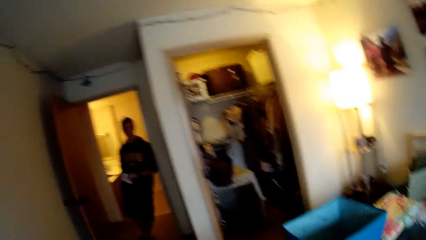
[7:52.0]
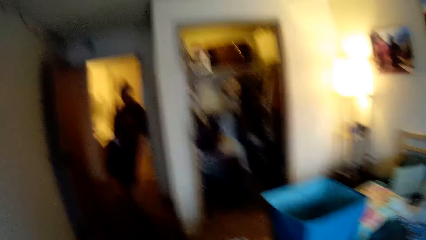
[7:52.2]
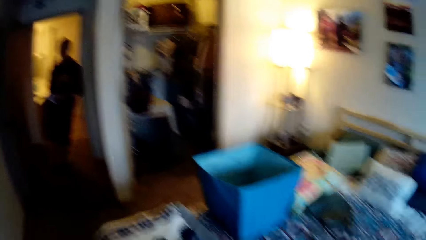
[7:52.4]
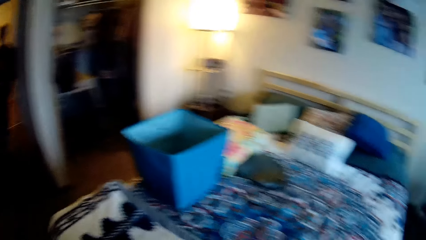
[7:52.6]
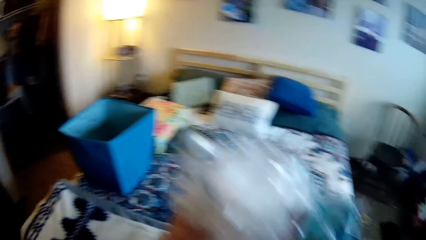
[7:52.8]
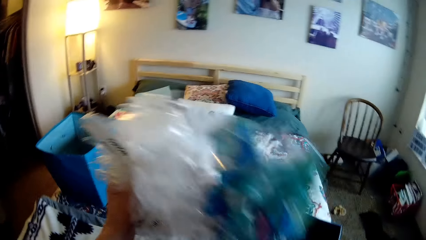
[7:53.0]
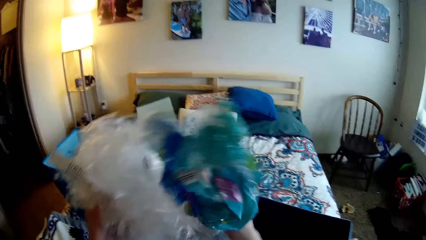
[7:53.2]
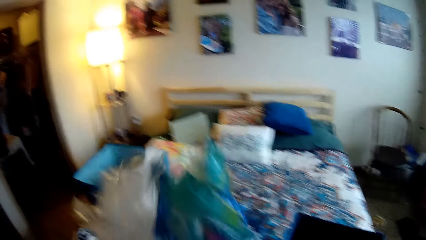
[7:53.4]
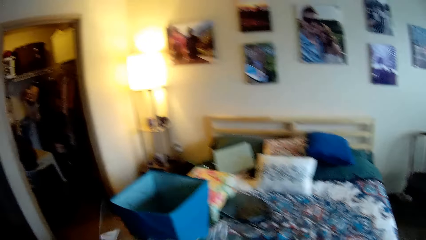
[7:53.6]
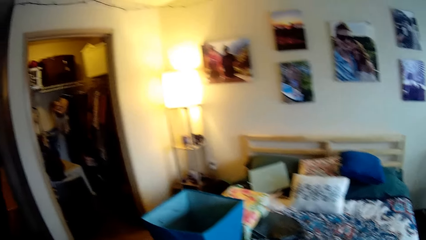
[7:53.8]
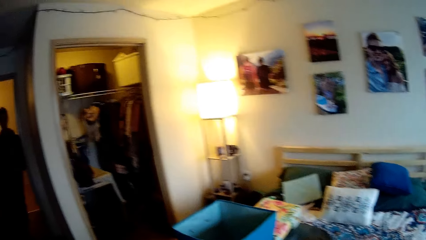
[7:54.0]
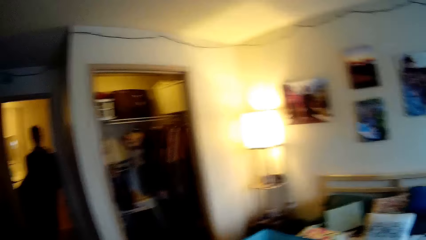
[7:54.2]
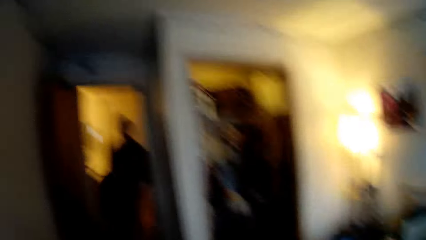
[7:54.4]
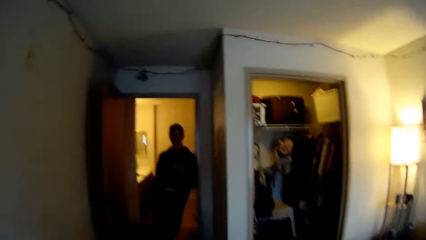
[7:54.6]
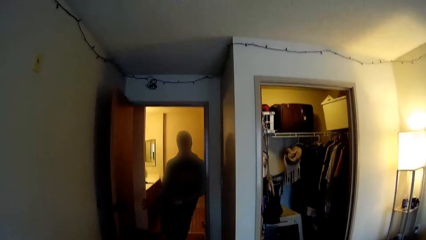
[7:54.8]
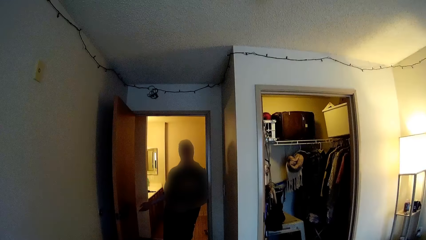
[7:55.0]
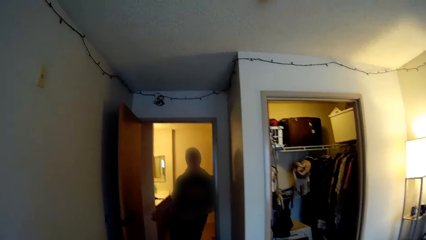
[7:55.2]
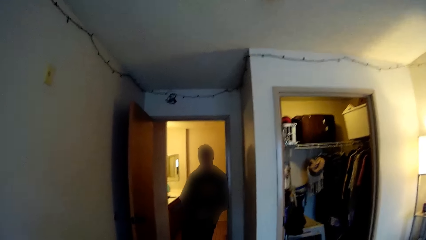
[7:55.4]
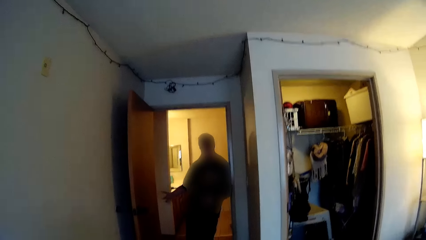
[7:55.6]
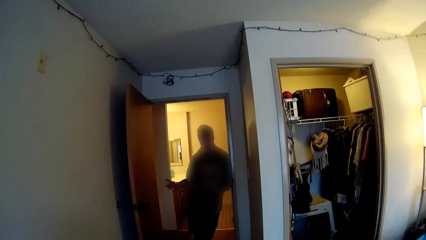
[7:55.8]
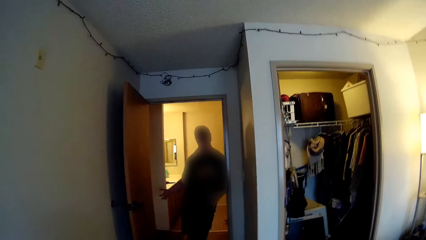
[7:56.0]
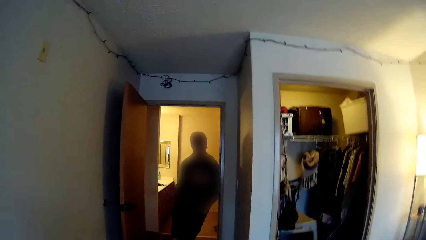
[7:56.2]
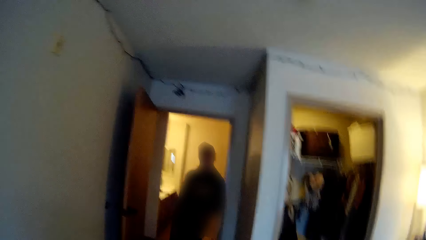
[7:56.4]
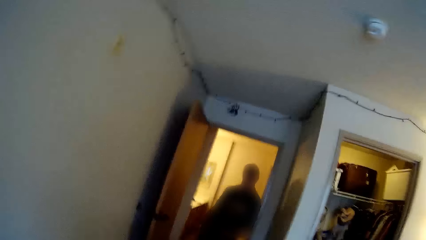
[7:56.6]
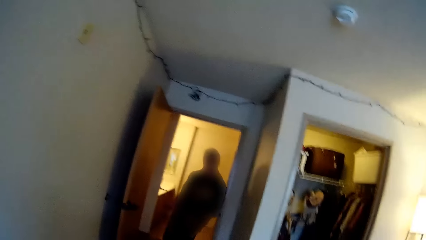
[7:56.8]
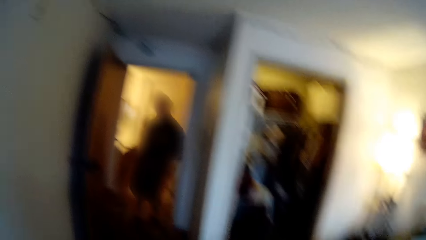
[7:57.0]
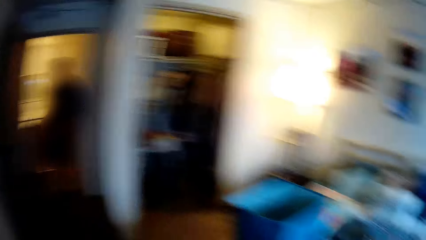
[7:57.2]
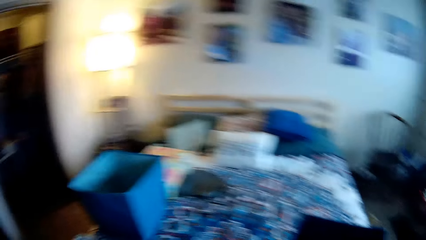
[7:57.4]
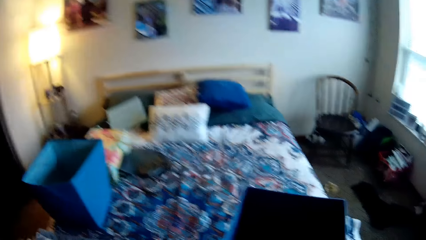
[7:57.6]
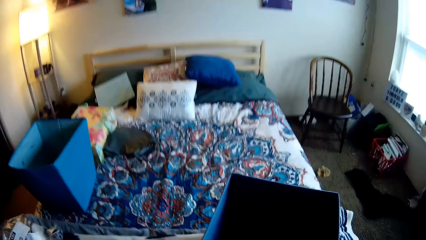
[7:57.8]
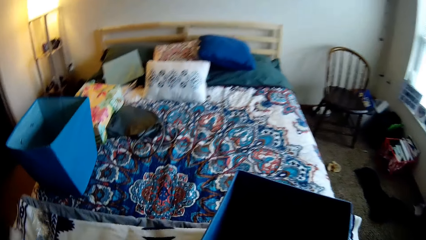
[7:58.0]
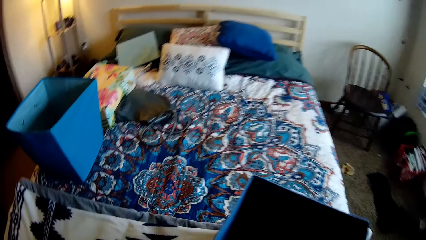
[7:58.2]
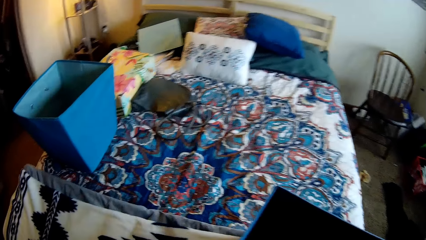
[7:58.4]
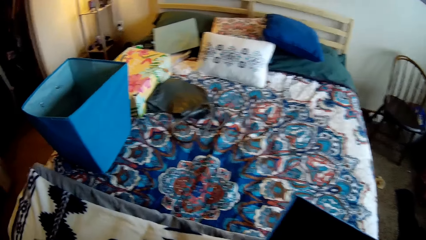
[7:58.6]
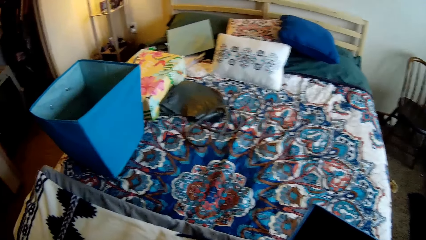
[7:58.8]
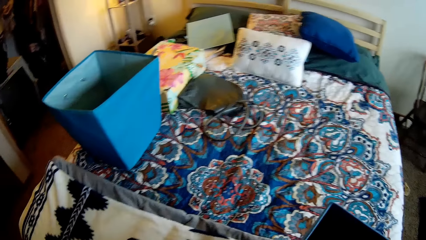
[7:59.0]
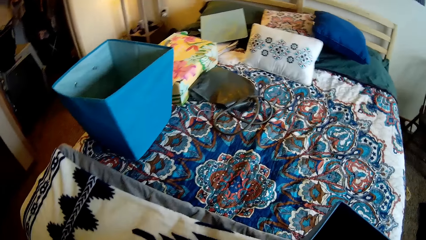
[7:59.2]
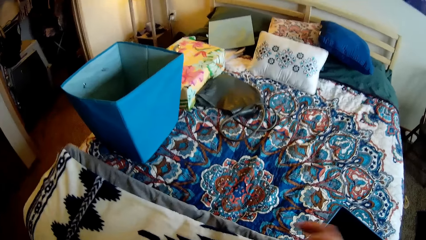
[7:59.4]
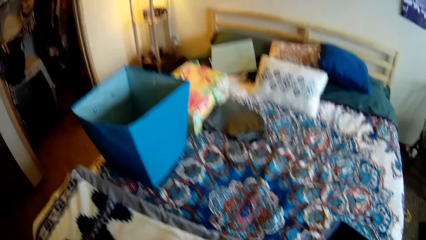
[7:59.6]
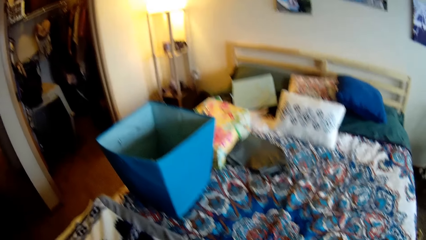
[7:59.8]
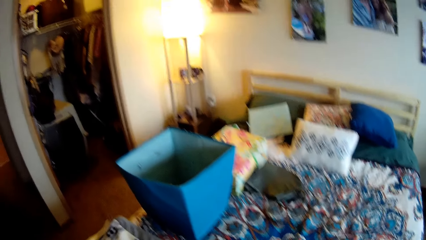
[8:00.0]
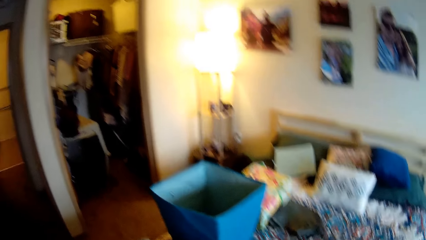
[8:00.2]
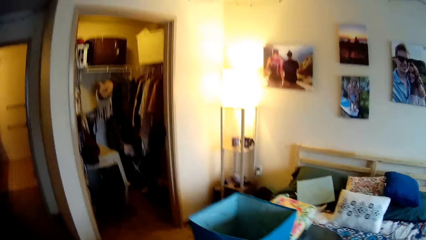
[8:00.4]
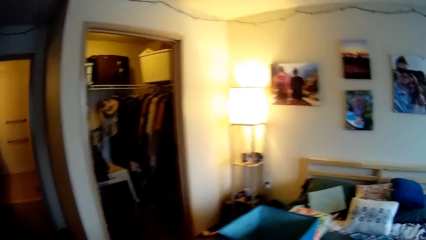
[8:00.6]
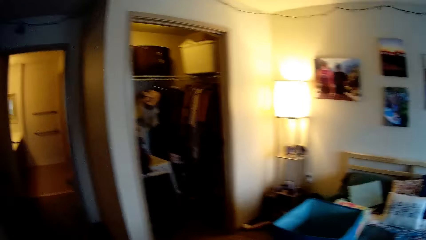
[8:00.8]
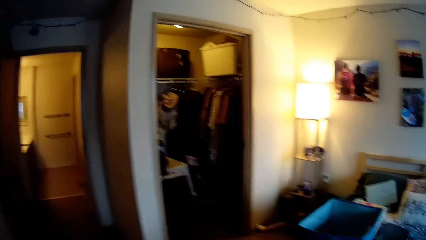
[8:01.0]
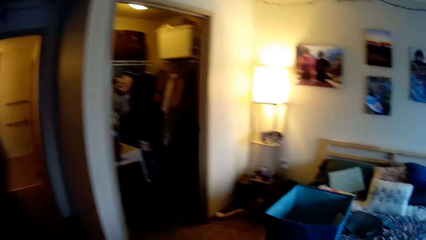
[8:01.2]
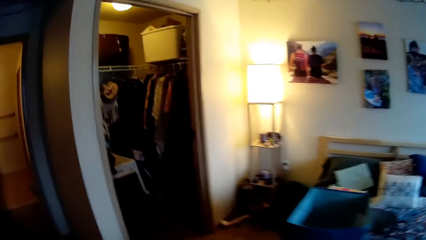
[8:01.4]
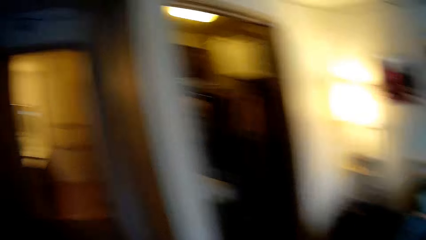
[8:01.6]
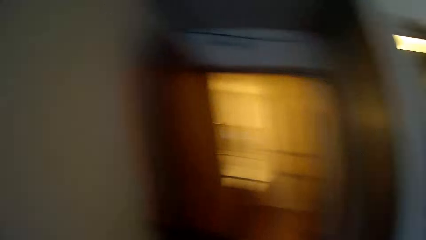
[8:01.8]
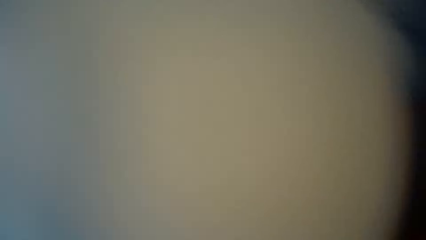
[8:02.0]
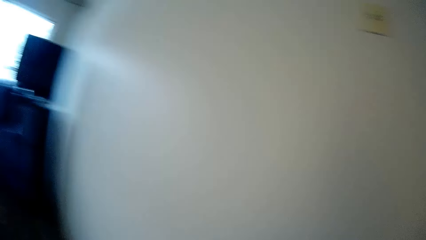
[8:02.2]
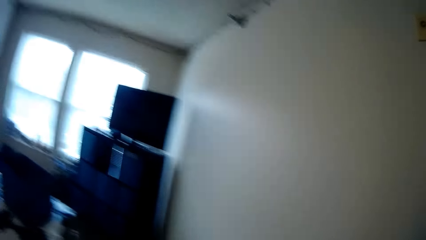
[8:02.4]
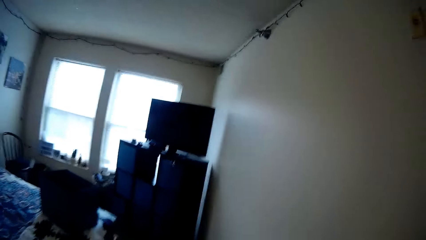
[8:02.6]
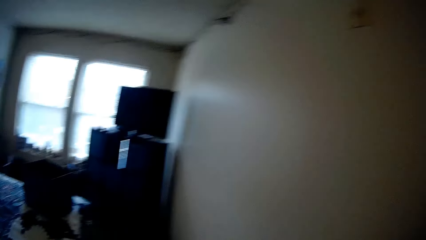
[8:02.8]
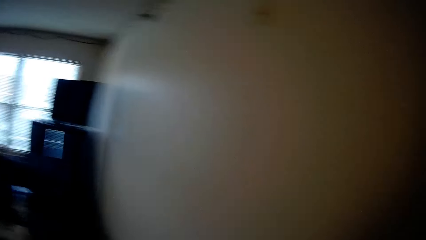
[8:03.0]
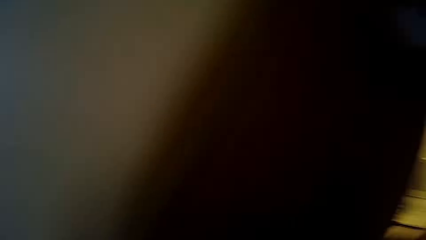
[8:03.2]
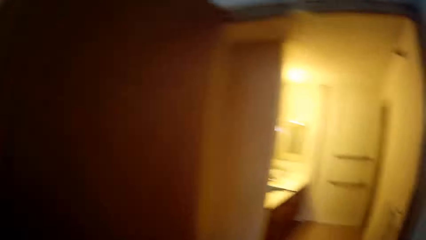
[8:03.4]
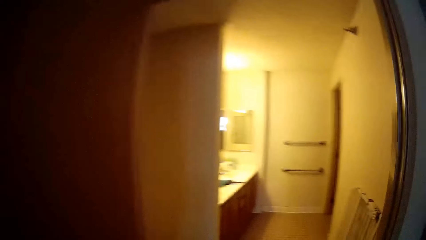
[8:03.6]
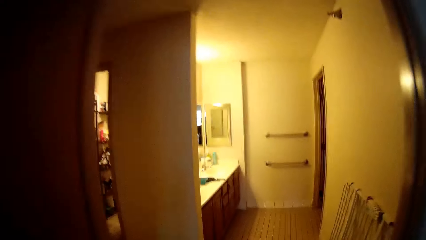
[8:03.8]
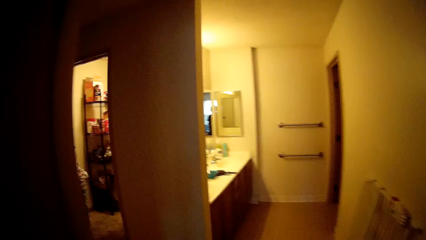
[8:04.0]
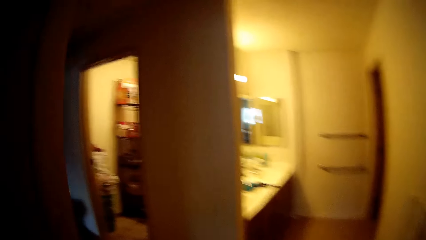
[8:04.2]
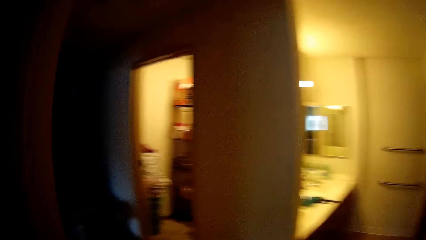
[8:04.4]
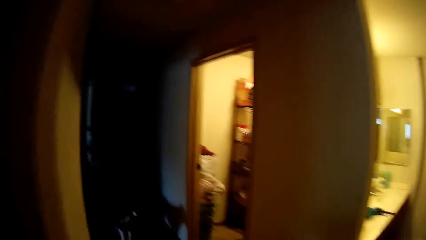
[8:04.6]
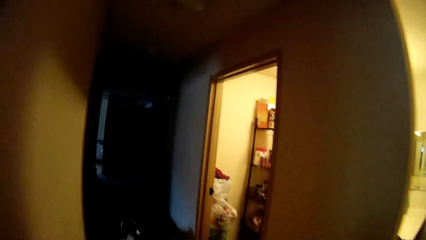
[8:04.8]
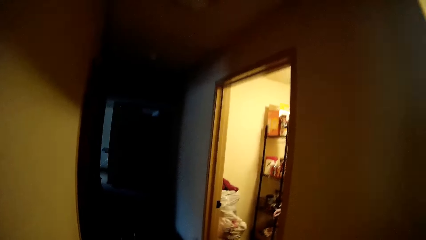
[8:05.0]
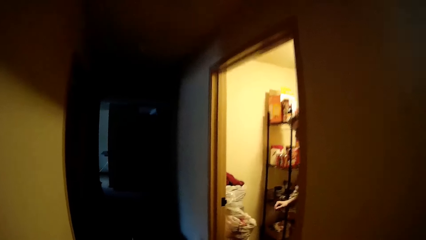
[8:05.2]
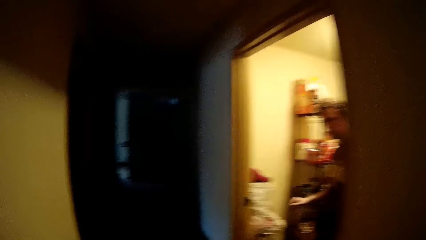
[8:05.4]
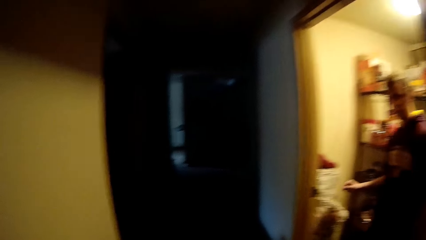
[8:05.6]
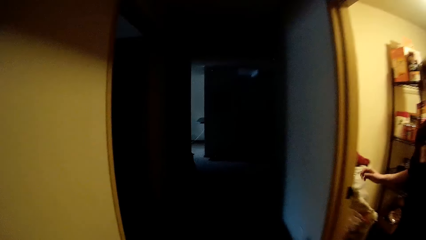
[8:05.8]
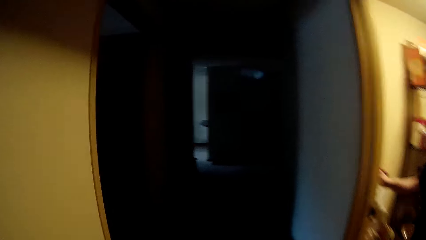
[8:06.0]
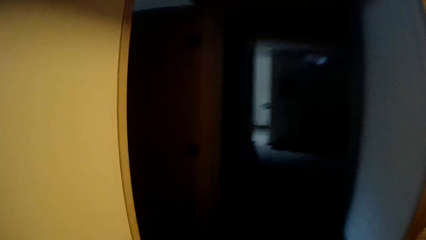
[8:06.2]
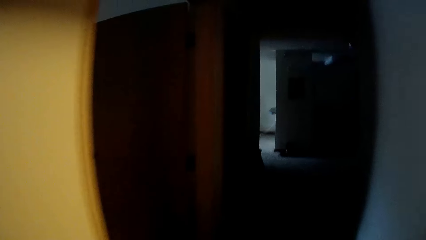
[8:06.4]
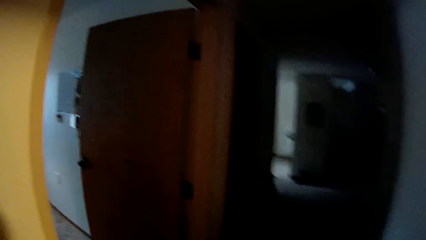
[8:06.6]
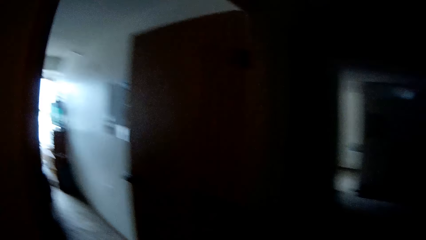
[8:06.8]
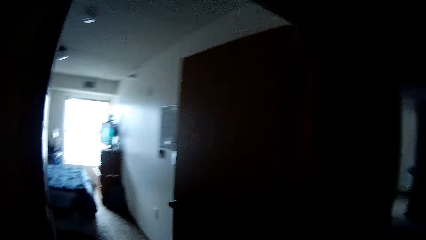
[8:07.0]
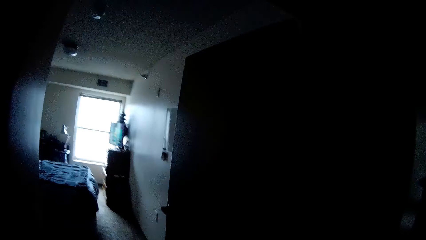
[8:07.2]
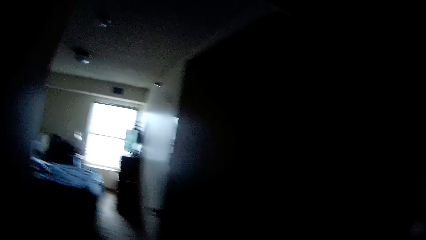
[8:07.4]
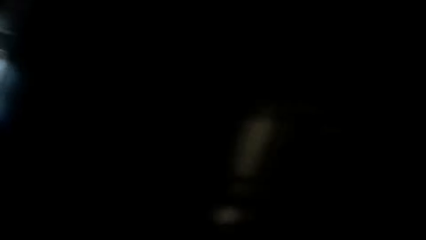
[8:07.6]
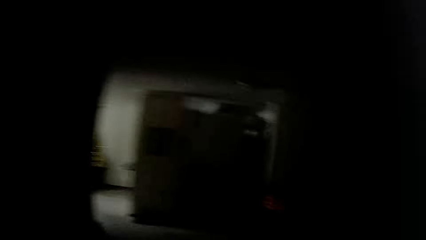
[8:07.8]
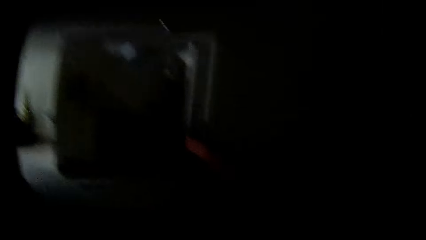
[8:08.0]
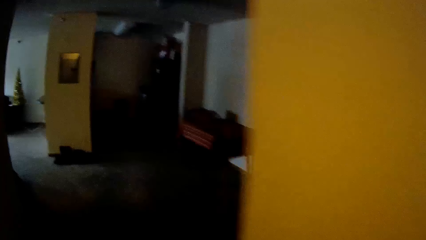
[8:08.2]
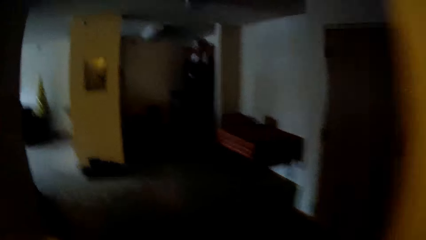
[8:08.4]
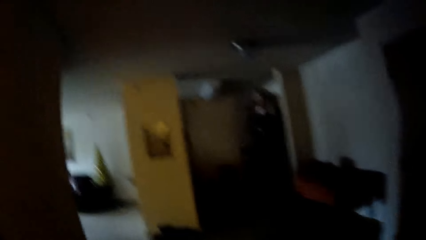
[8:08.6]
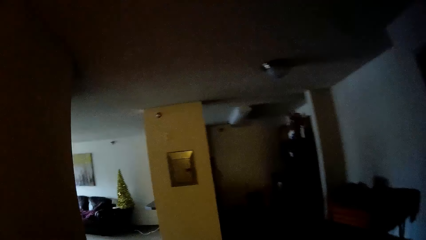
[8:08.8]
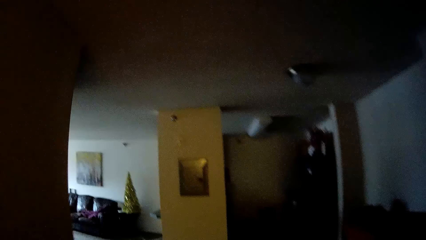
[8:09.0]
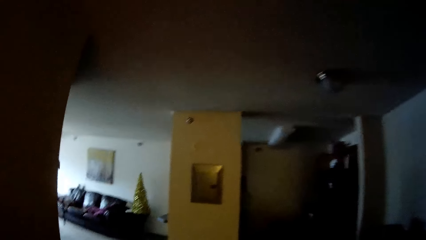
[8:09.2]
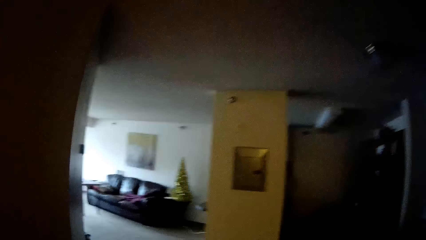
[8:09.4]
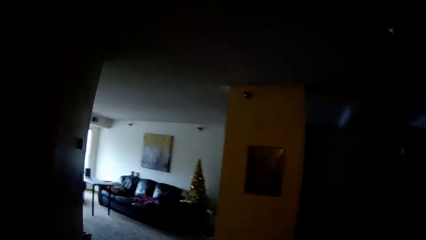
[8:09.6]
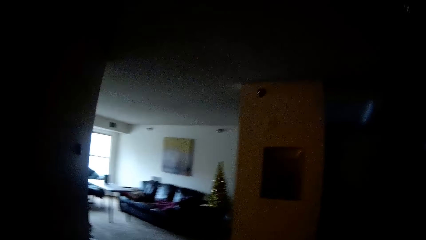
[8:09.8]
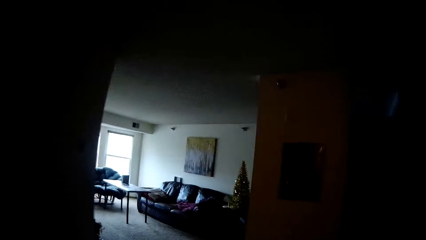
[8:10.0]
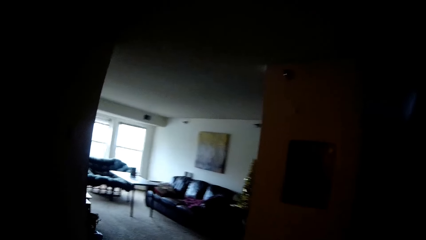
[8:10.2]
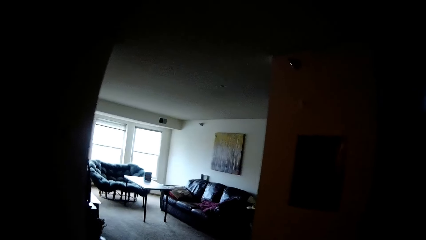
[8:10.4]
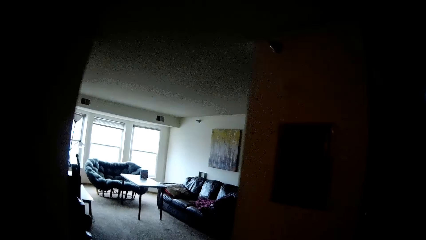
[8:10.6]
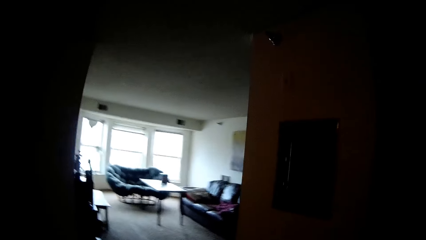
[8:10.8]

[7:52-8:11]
The camera wearer picks nylon papers up. A man leans on the door frame. The camera wearer talks to the man in the house. They walk in the house. They walk towards a kitchen.
